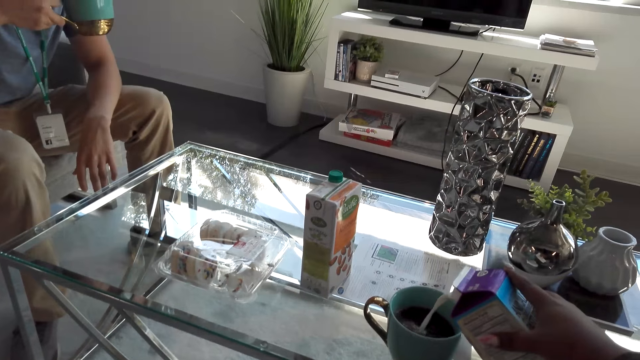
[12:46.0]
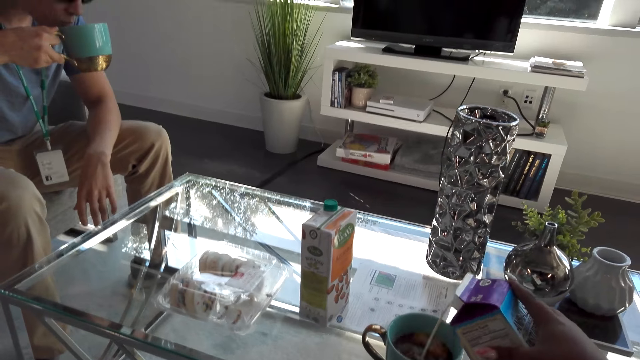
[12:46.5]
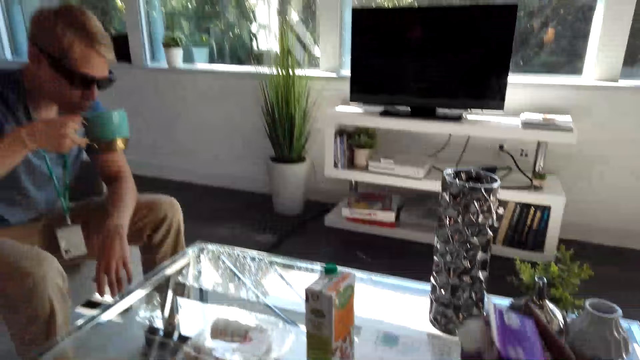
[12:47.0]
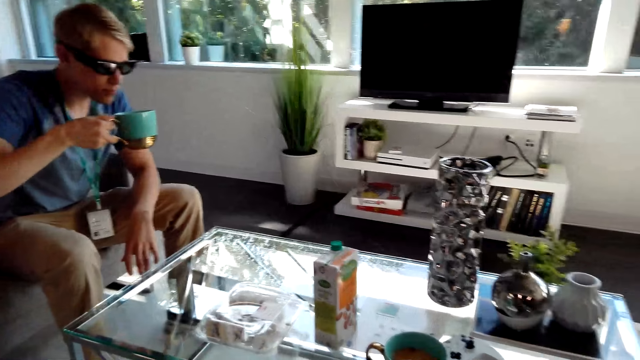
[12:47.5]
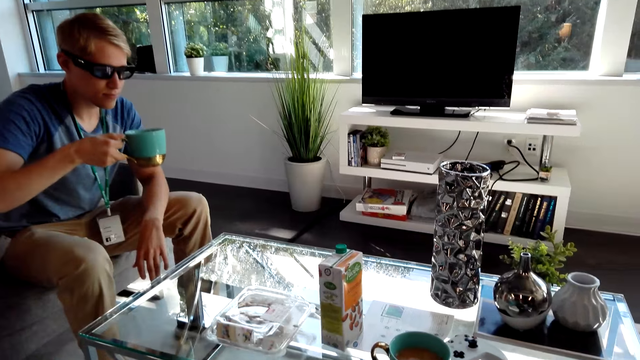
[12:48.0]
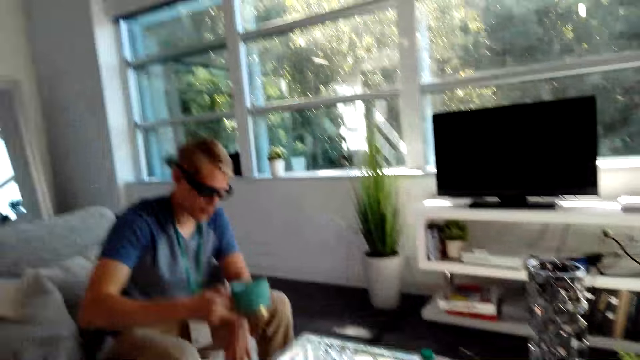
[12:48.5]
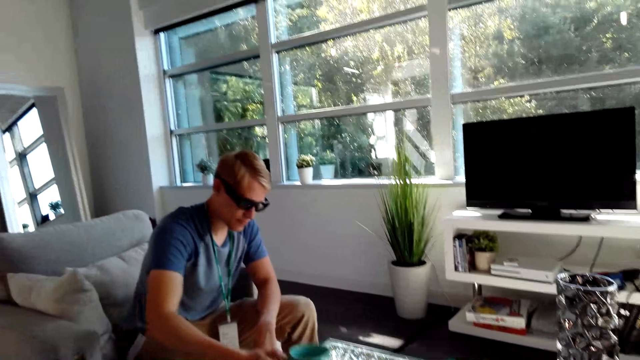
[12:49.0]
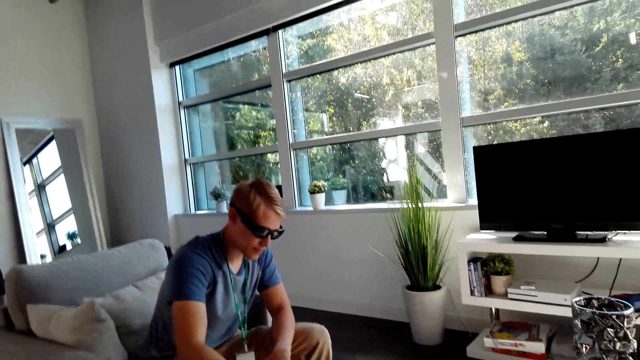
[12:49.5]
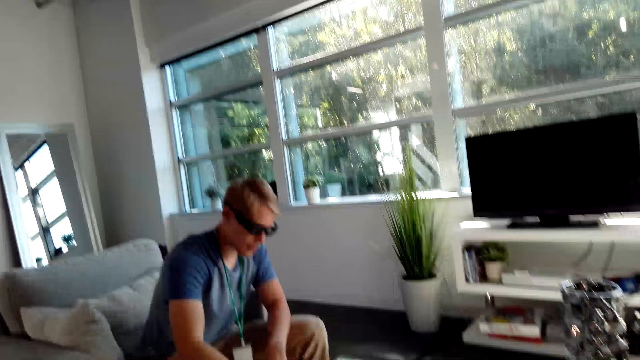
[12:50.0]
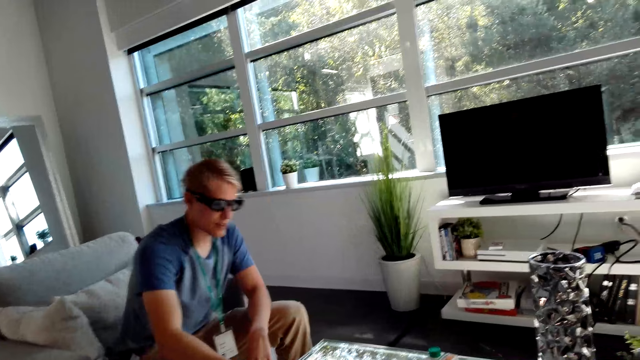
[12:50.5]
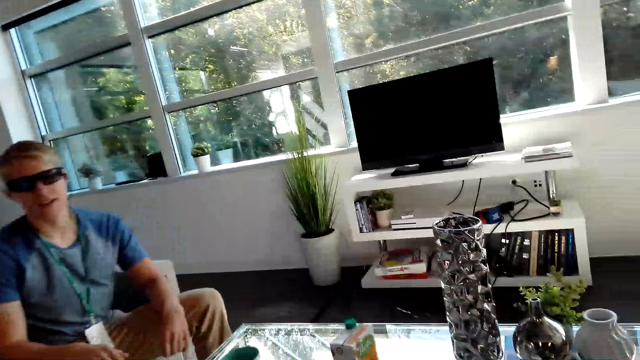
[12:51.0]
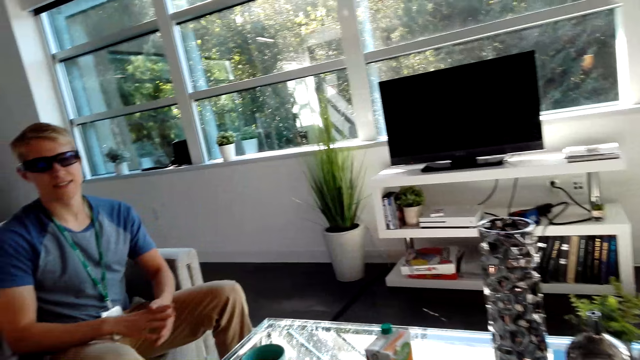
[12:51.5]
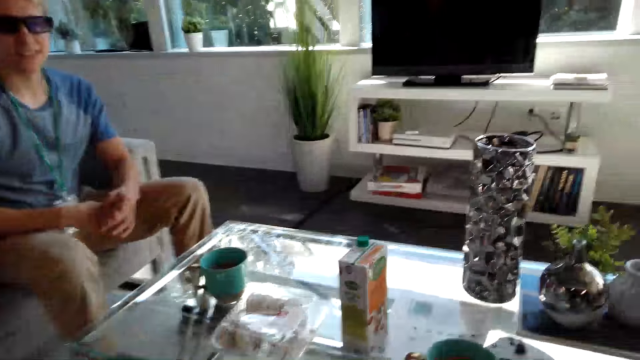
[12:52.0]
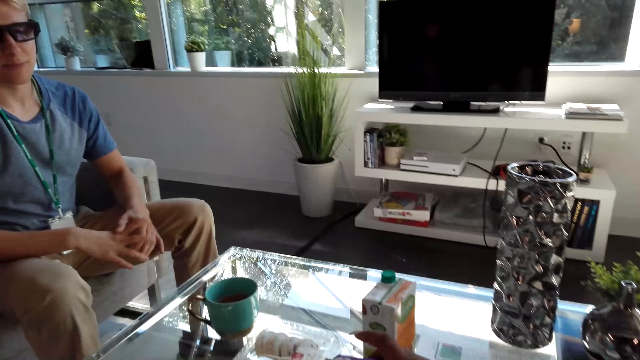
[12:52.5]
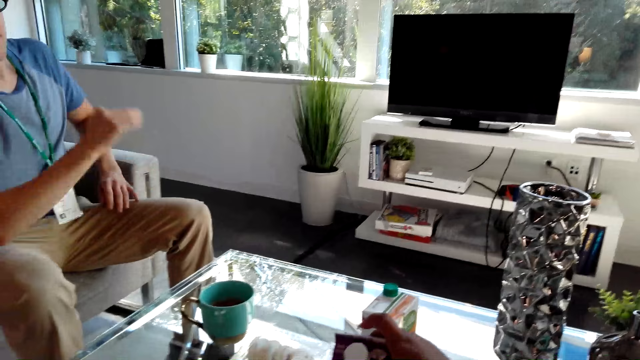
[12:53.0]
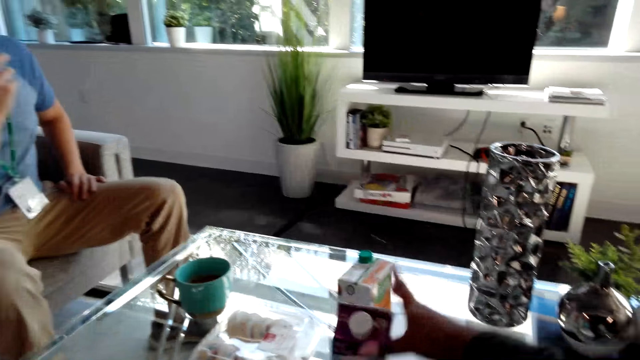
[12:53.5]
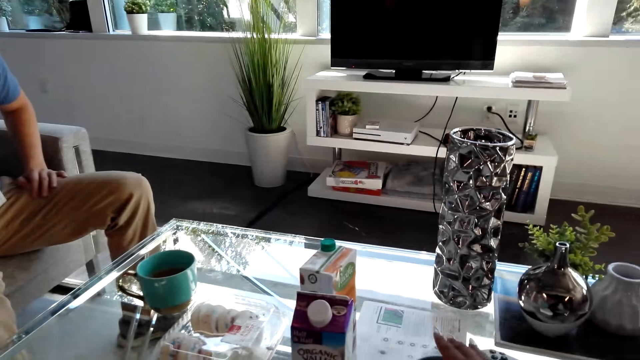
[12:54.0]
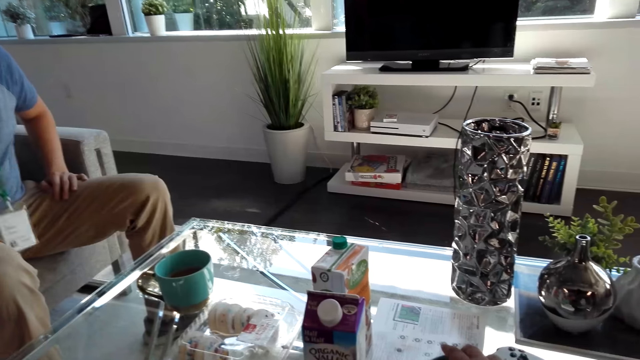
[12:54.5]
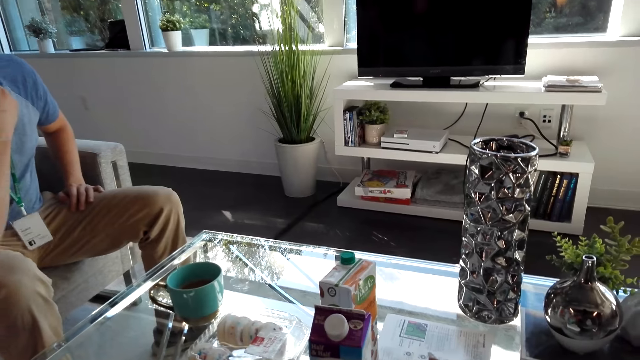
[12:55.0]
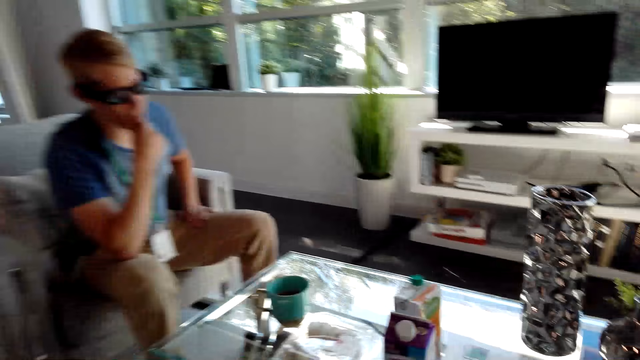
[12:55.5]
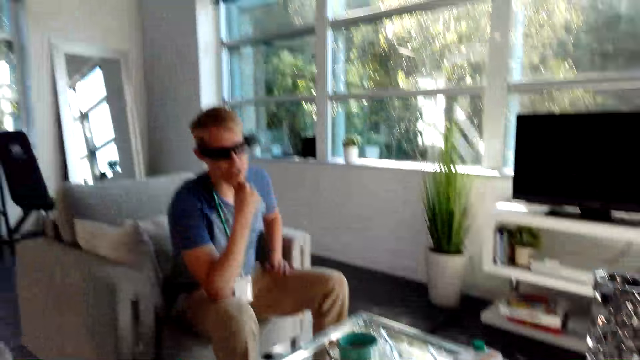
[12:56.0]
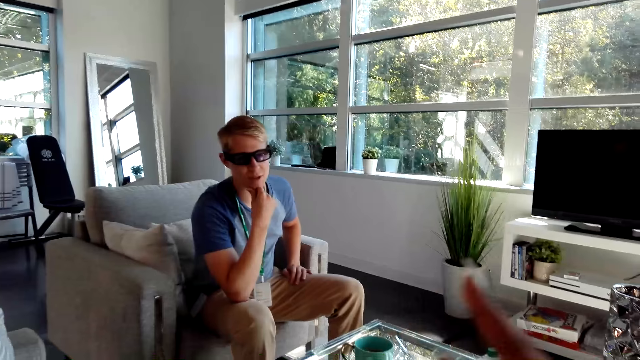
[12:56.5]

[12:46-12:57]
A male sips from the cup. The camera wearer pours organic valley in the cup. They cover the box with a lid. The male places the cup on the table. The camera wearer converses with the male. They put the organic valley on the table.

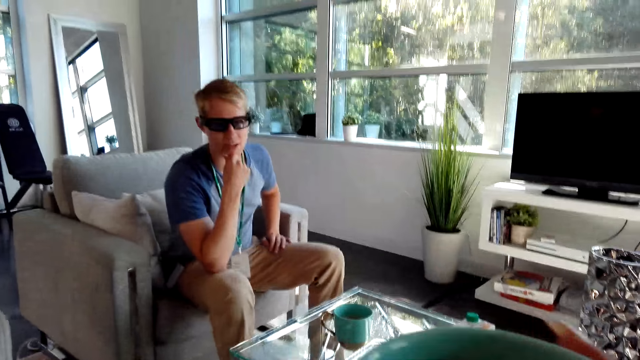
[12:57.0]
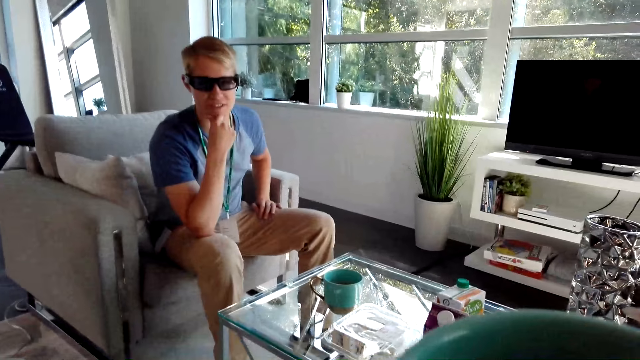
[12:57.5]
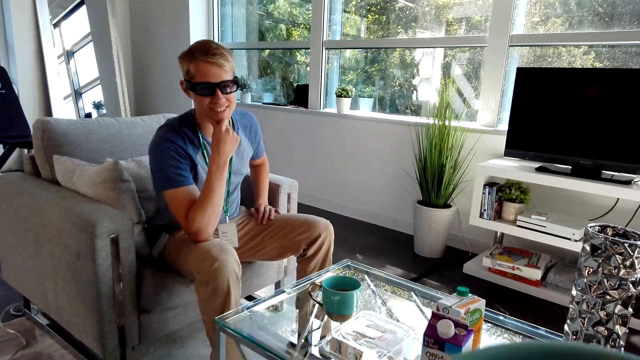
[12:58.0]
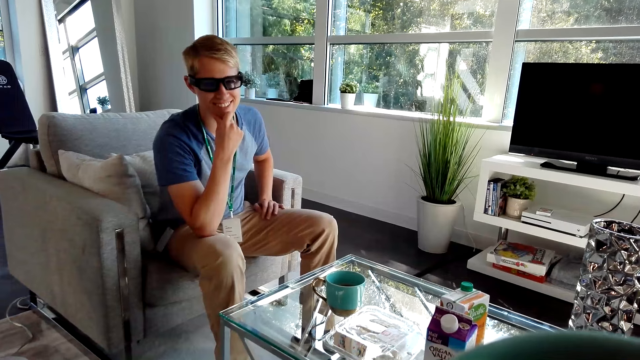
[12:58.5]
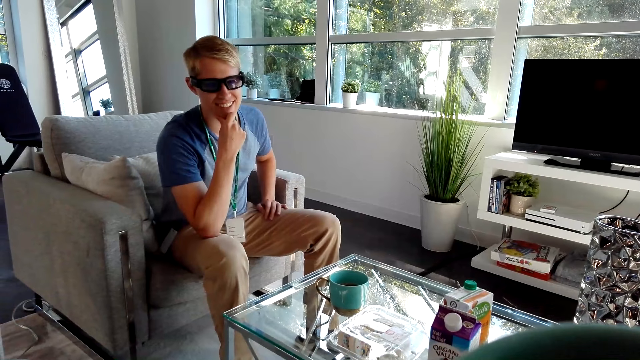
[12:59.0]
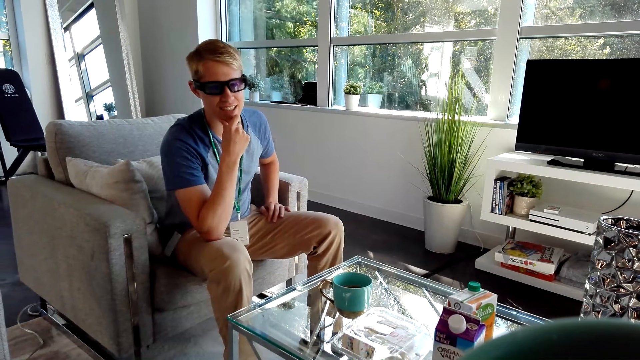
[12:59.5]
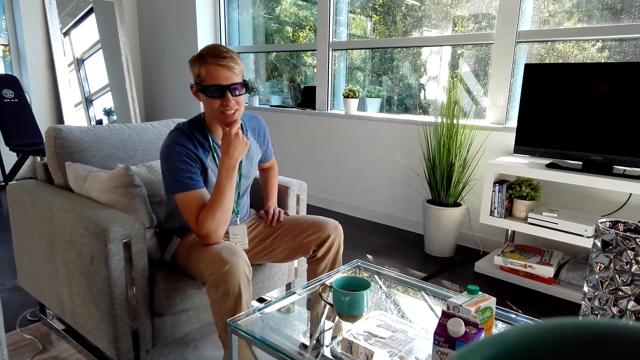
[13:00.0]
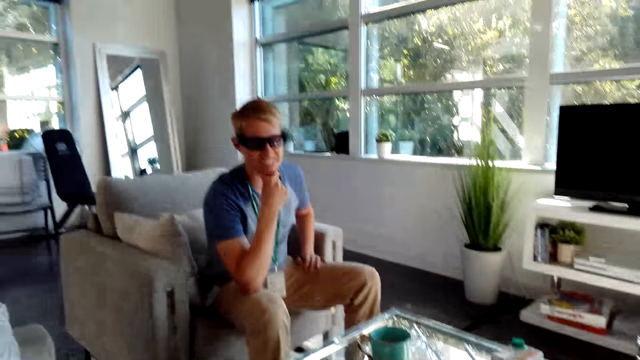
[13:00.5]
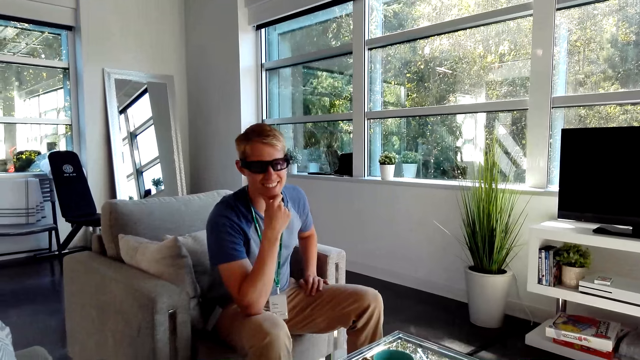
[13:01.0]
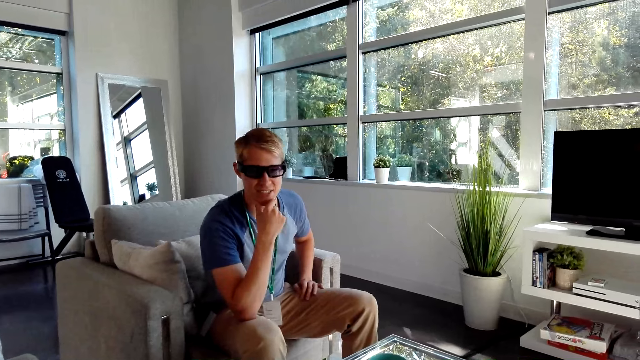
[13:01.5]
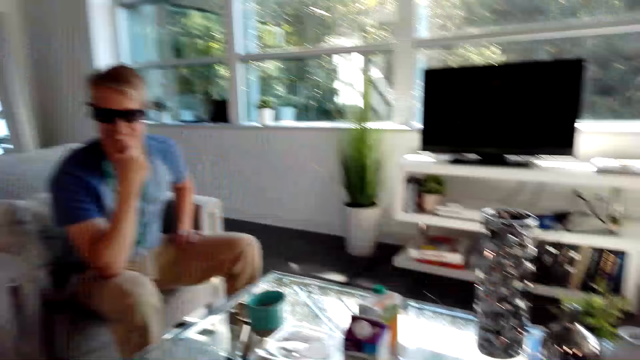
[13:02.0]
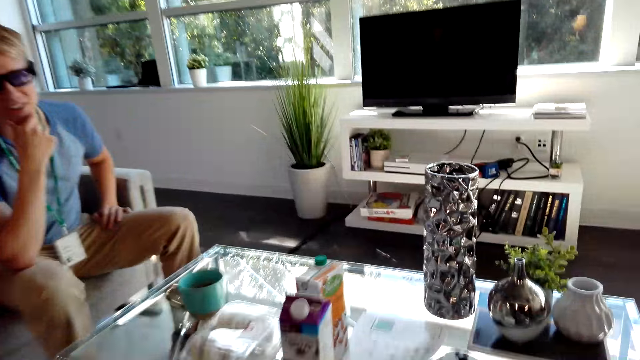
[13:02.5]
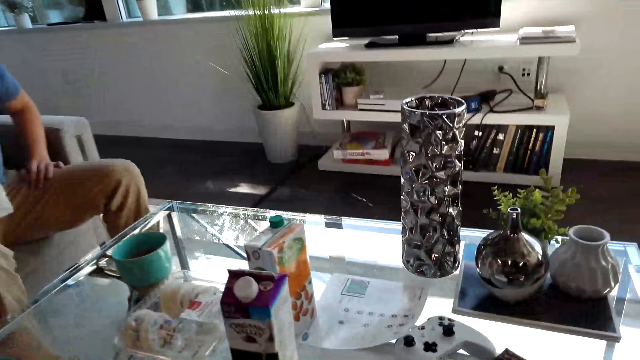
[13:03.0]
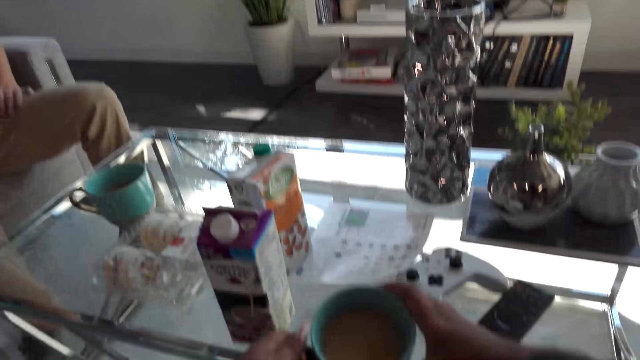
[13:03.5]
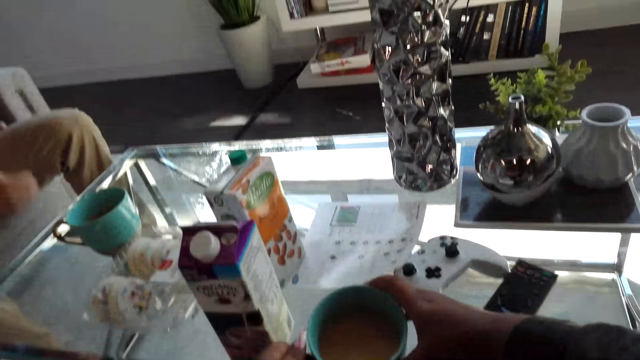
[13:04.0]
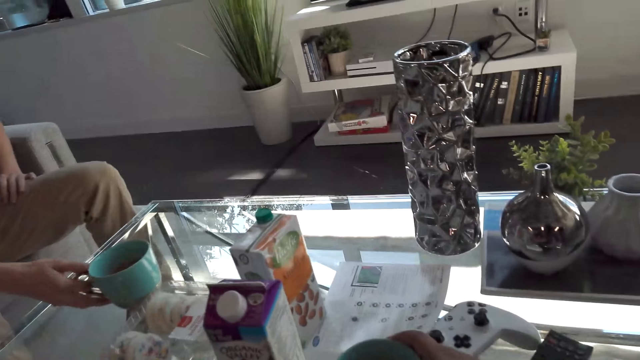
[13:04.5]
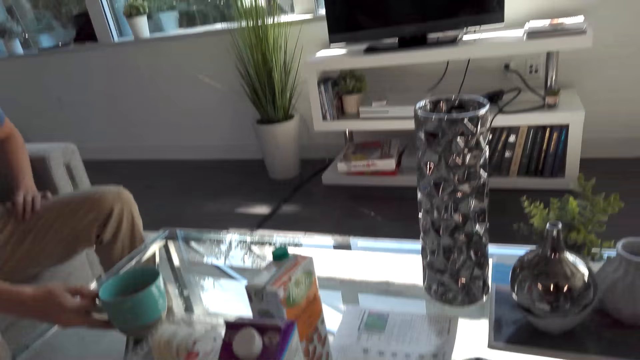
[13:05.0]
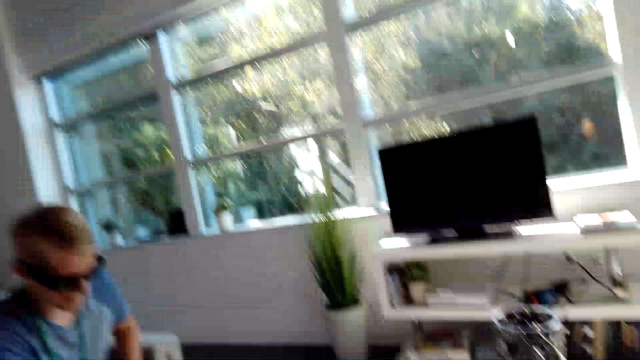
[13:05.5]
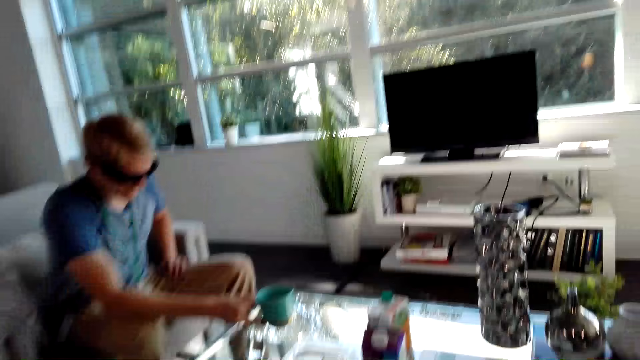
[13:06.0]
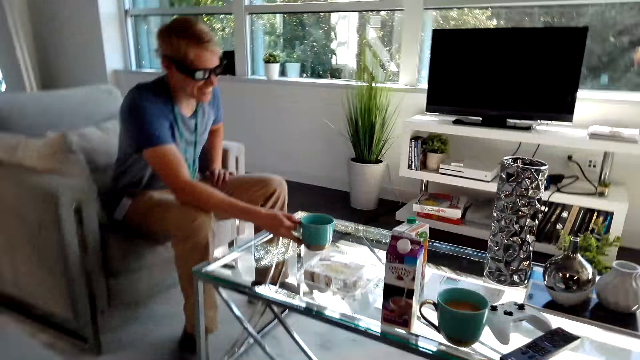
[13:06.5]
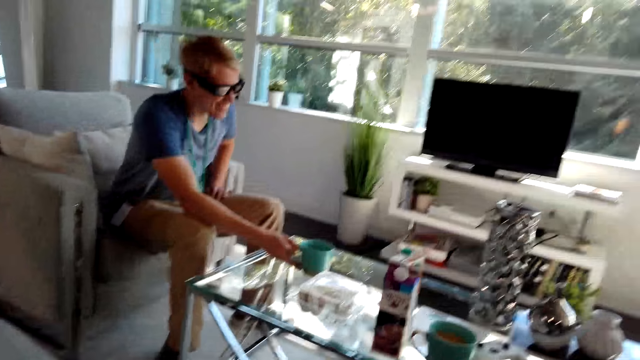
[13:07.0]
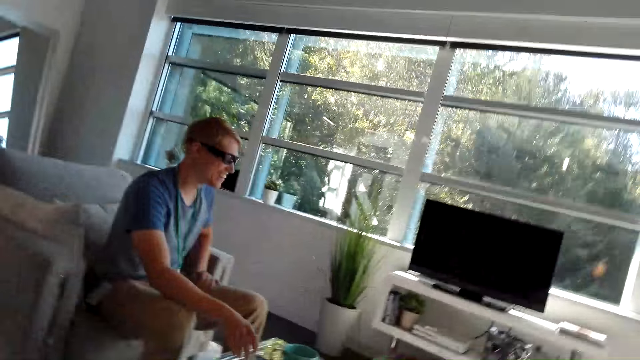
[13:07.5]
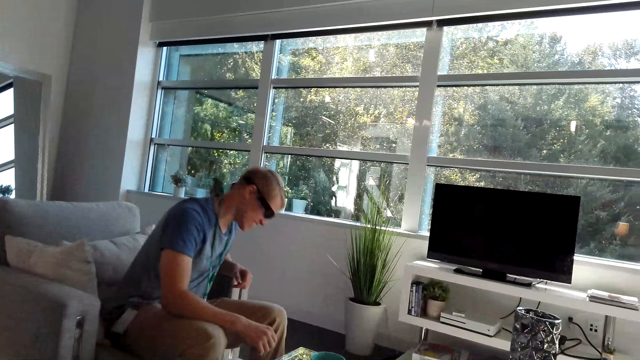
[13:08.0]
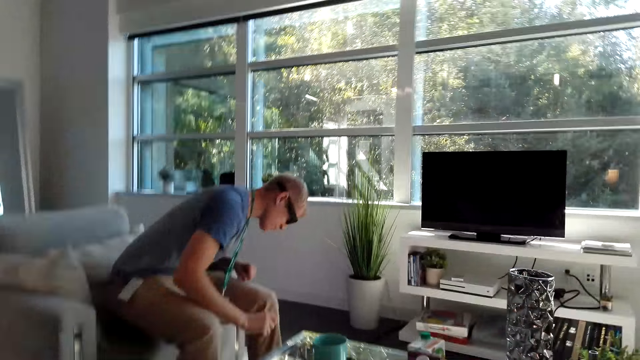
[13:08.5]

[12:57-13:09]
The camera wearer drinks the organic valley. They drop the cup on the table. A male adjusts the cup on the table.
